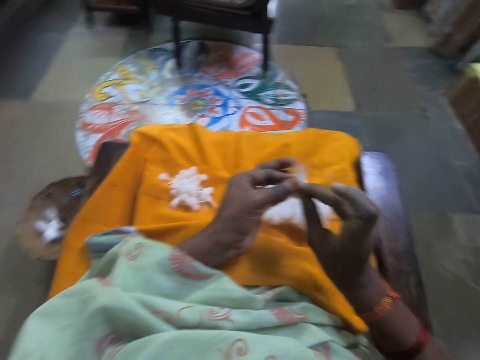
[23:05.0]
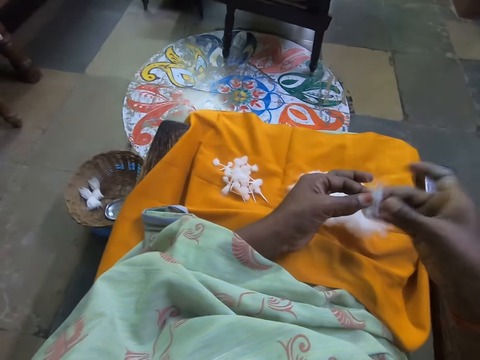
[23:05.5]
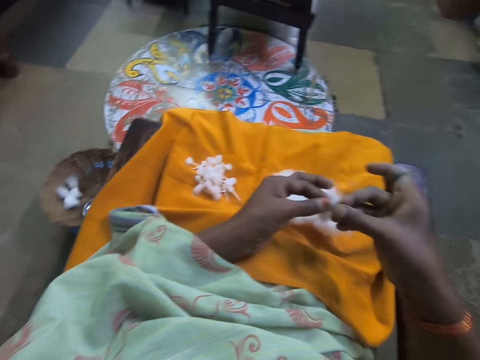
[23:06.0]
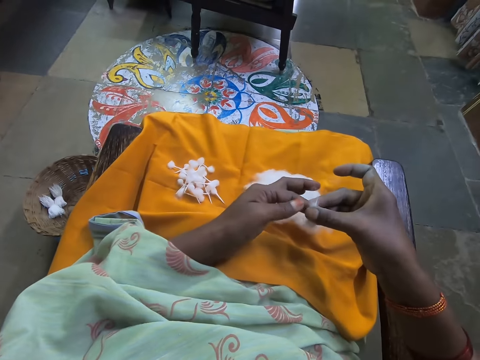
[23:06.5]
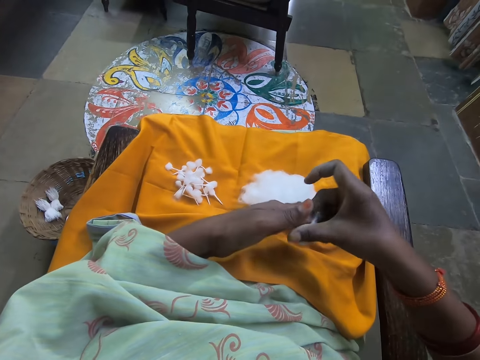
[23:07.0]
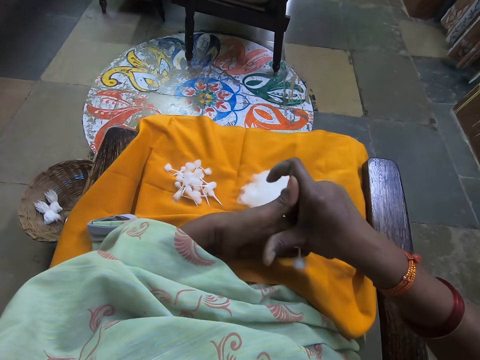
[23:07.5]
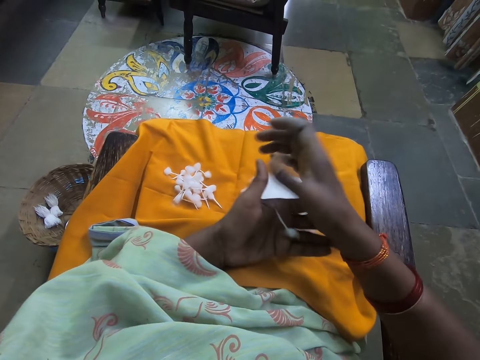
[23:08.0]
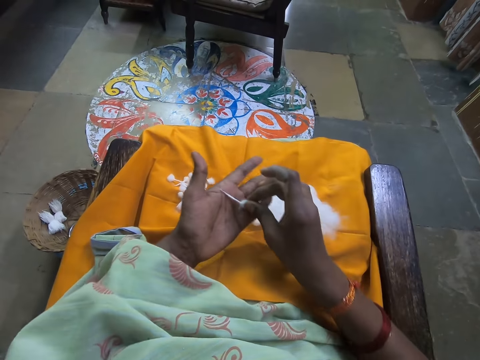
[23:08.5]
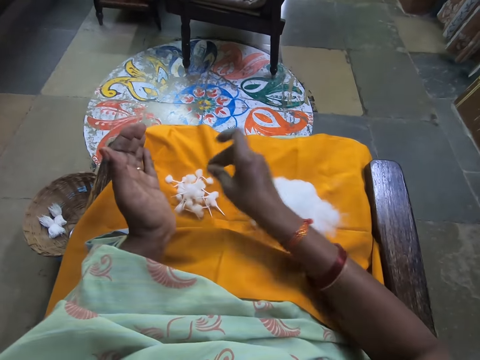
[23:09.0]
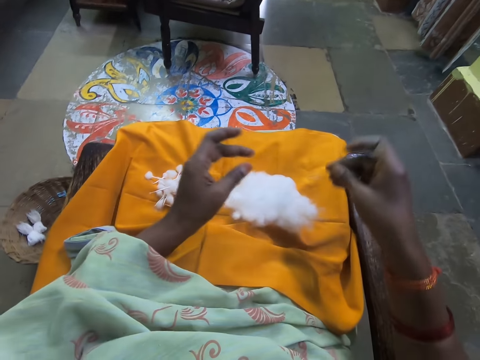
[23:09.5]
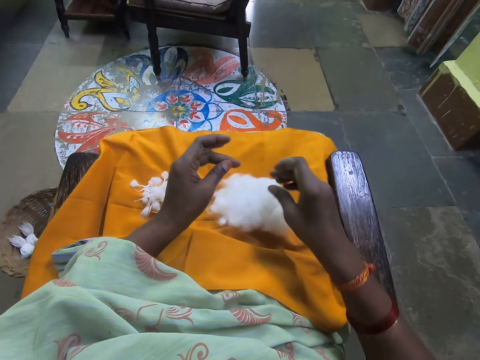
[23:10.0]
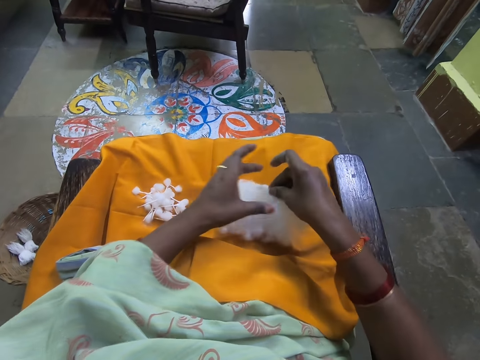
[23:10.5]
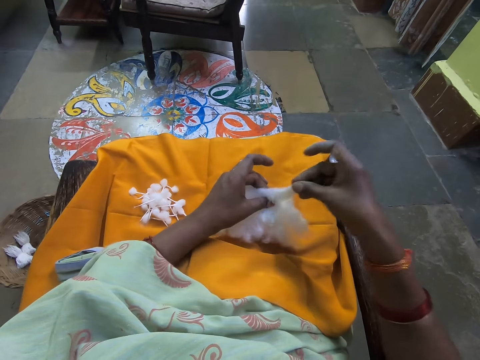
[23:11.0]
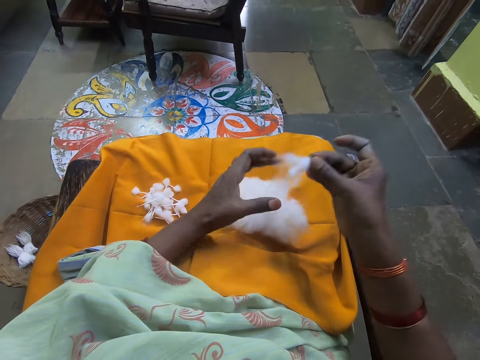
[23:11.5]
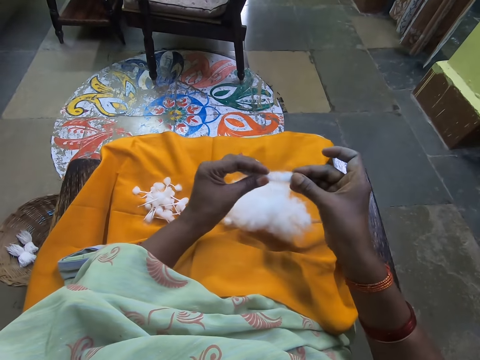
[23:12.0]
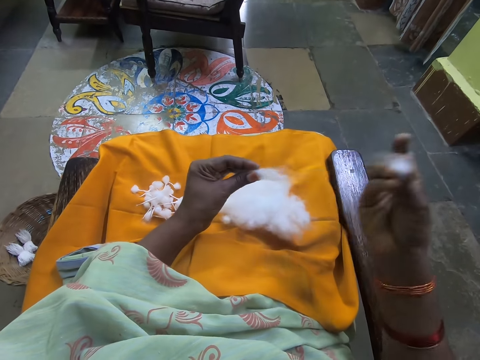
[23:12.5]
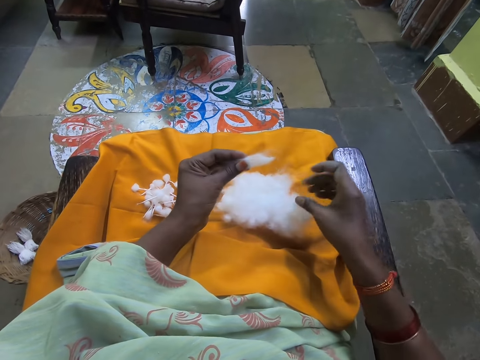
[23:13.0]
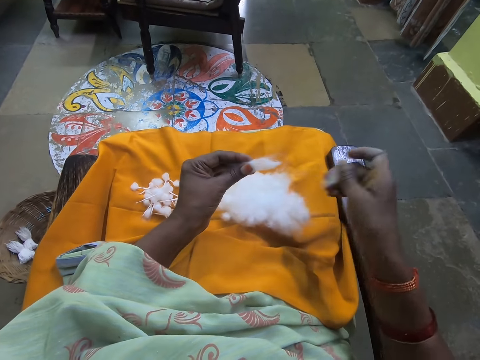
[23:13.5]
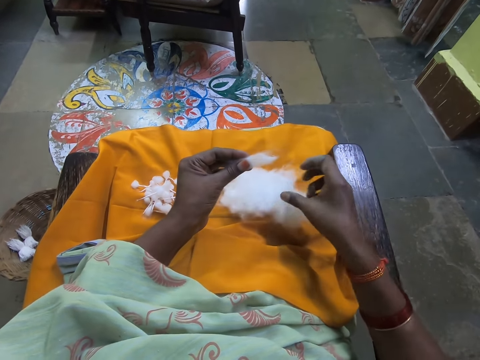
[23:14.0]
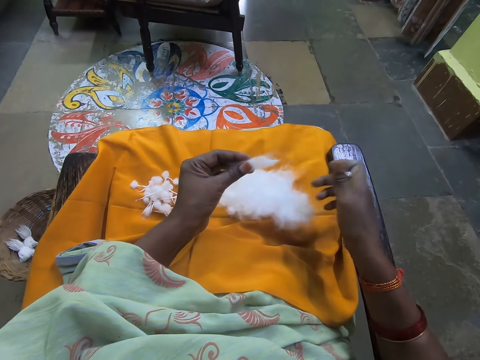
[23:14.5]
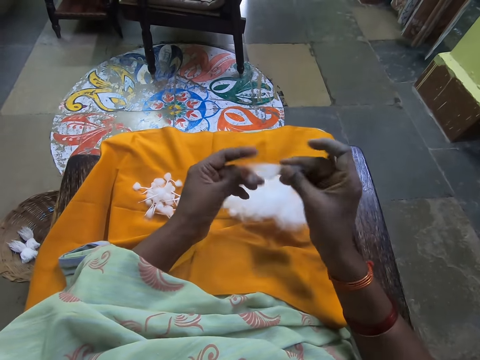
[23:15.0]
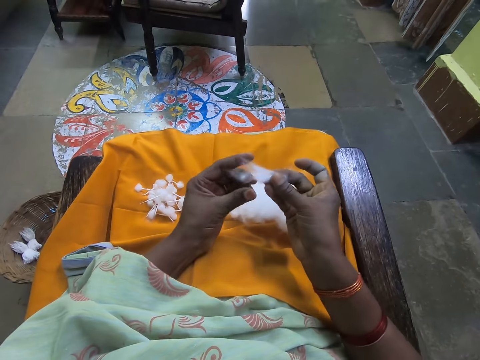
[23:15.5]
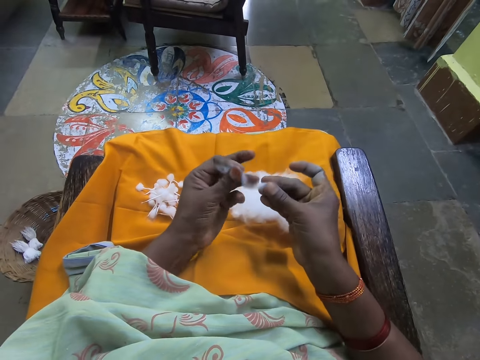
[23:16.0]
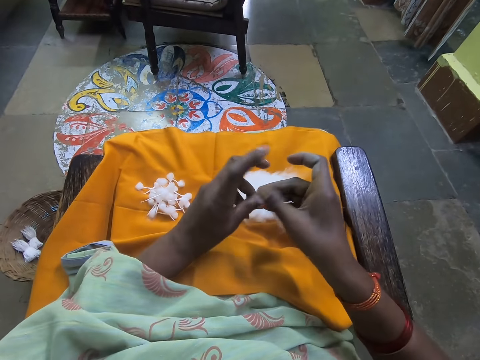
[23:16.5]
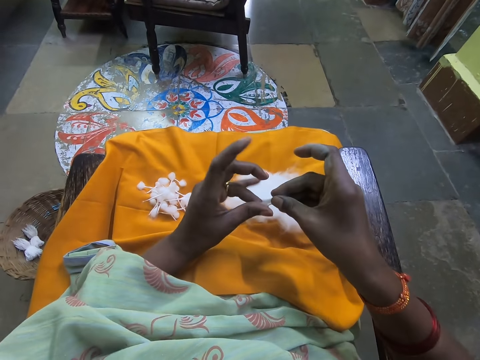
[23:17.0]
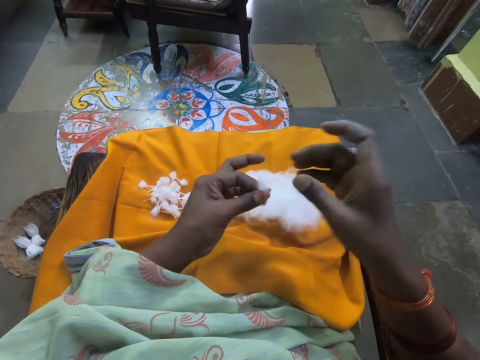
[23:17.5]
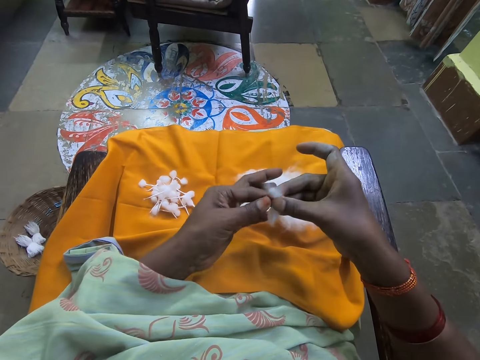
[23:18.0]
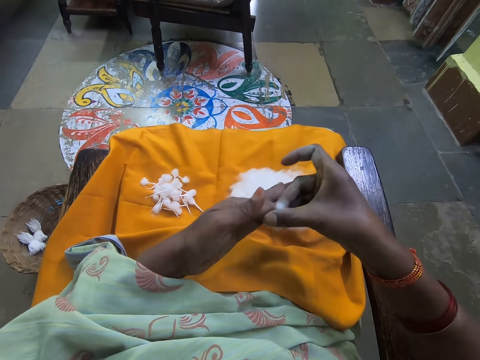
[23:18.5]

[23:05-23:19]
The camera wearer places cotton on the cotton. She rolls the cotton with her hands. She places the cotton on her legs with her right hand. She places the cotton on the other hand. She picks cotton from the ball of cotton on her legs with her right hand. She pinches the cotton with her hands. She cuts cotton with her right hand from the piece of cotton in her left hand. She aligns the cotton with both hands. She places the cotton on the ball of cotton with her right hand. She rolls the cotton with her hands. She adjusts the cotton with both hands. She folds the cotton with her hands.

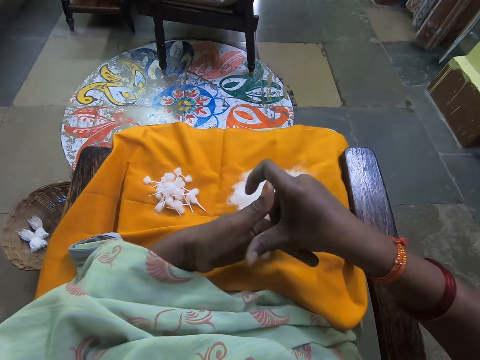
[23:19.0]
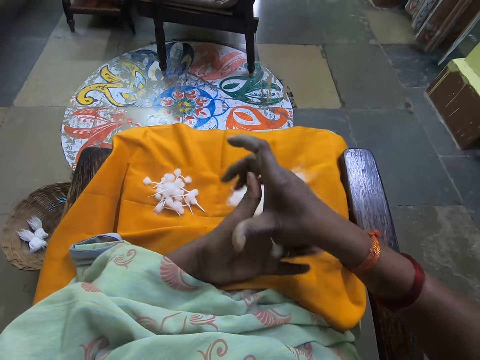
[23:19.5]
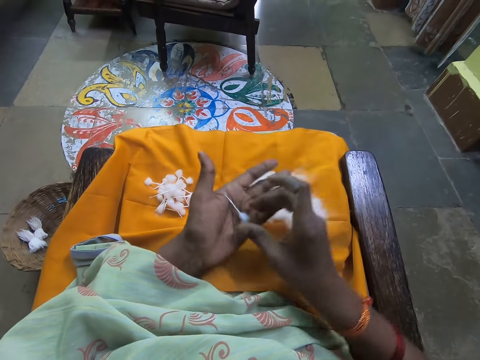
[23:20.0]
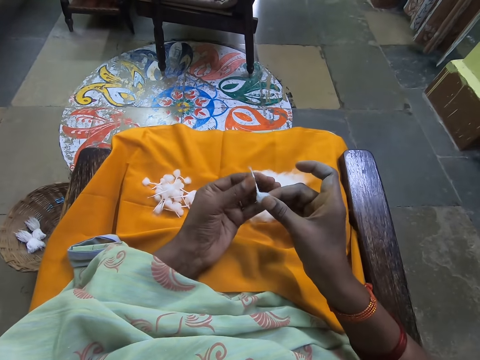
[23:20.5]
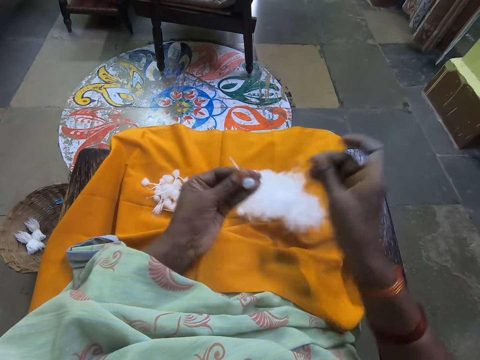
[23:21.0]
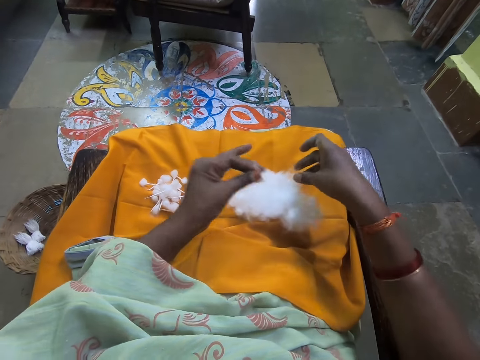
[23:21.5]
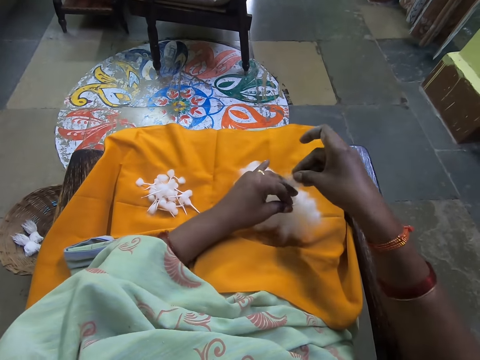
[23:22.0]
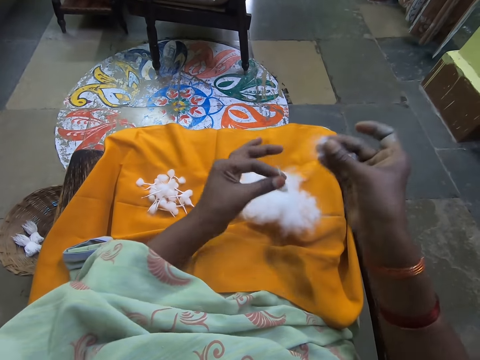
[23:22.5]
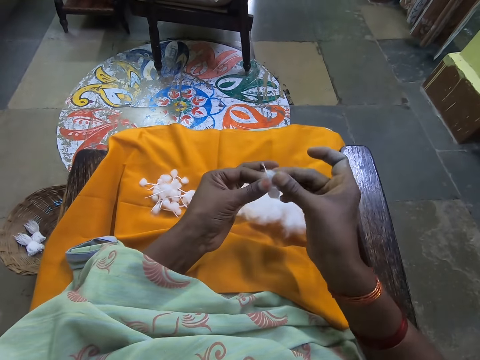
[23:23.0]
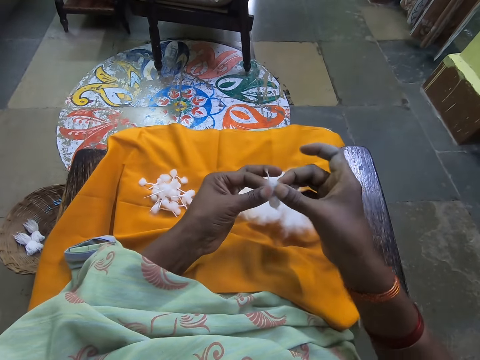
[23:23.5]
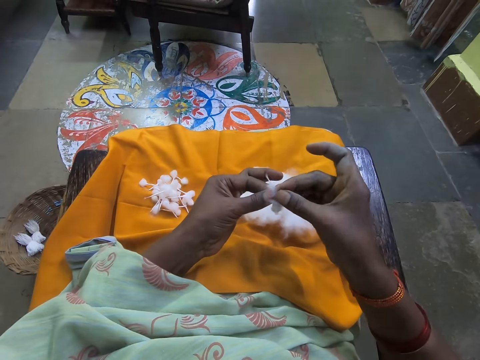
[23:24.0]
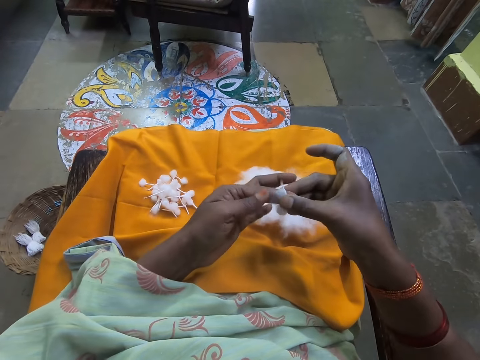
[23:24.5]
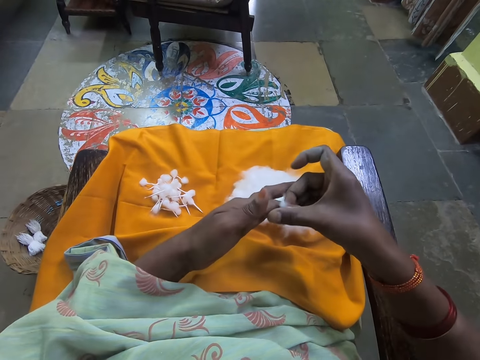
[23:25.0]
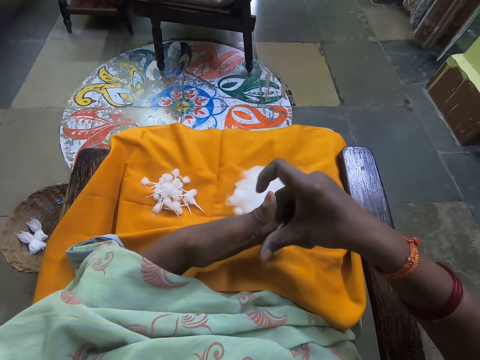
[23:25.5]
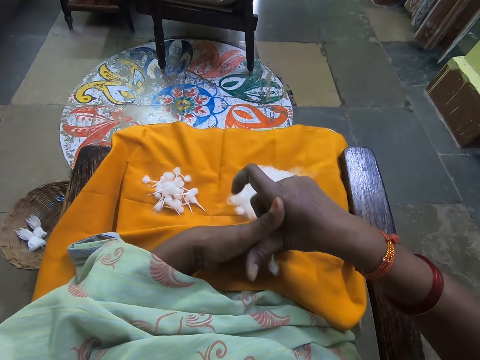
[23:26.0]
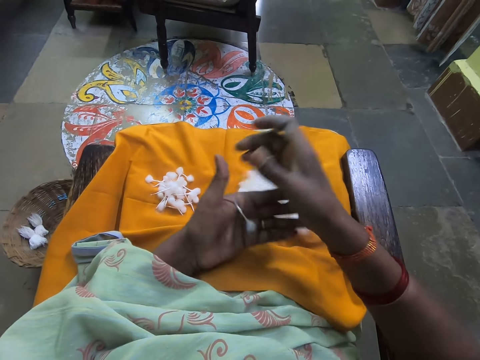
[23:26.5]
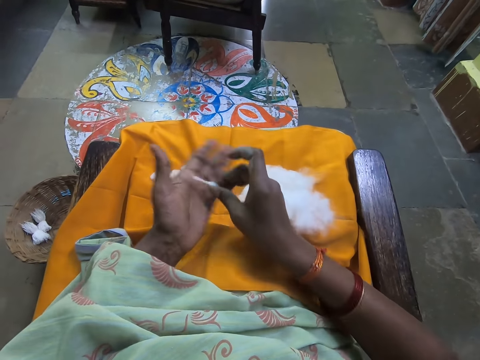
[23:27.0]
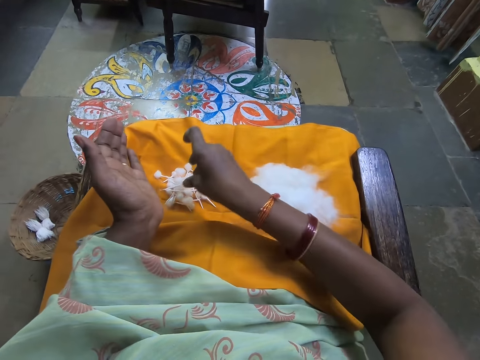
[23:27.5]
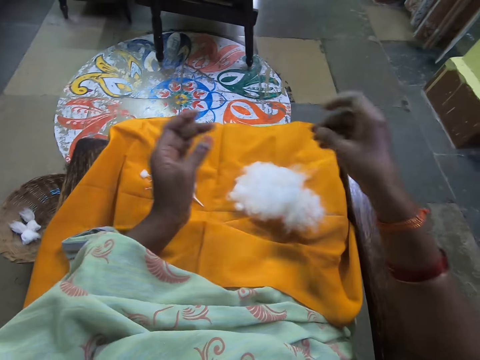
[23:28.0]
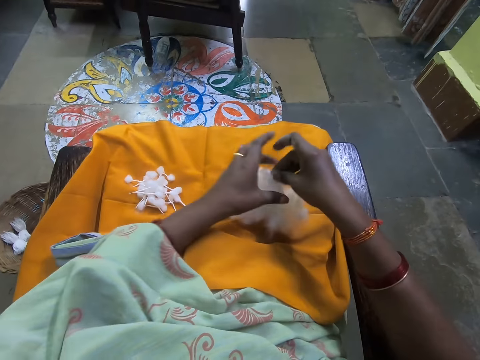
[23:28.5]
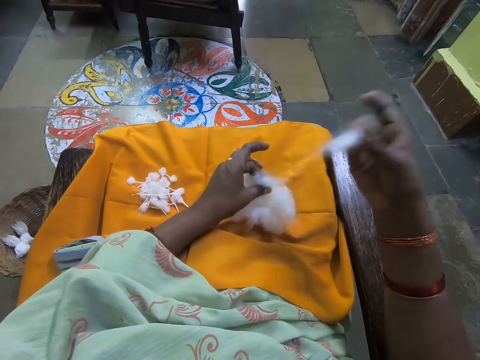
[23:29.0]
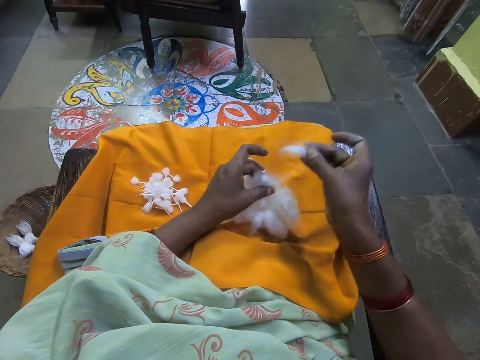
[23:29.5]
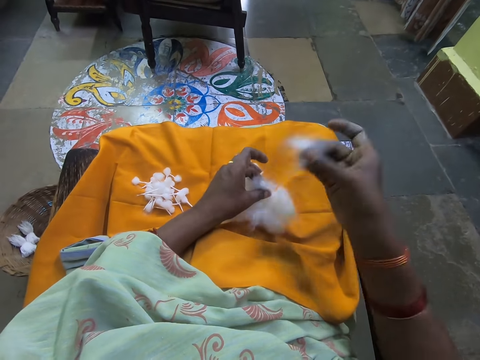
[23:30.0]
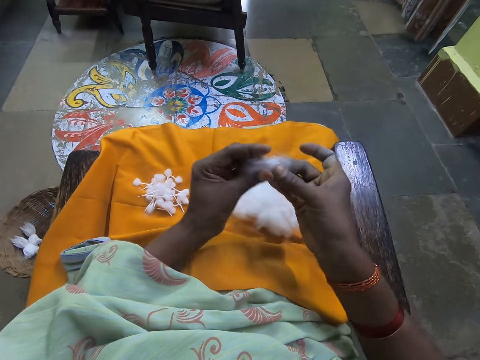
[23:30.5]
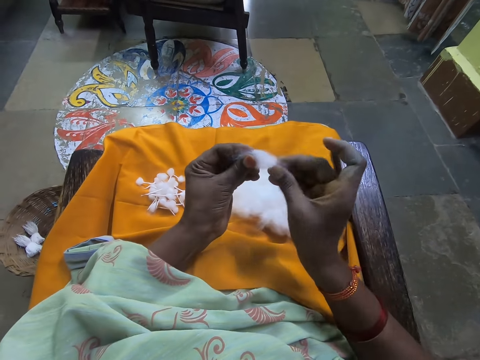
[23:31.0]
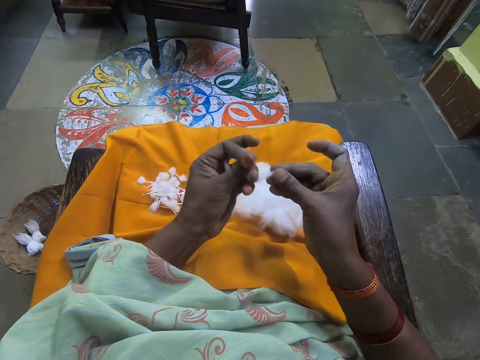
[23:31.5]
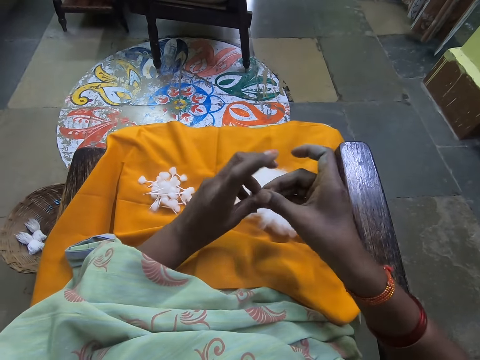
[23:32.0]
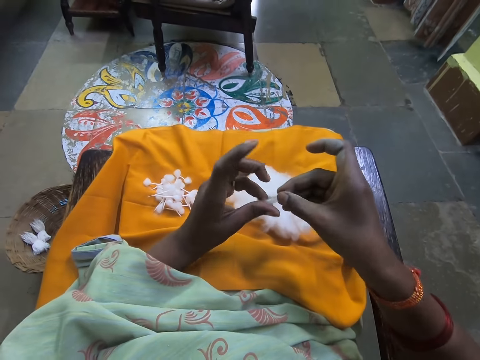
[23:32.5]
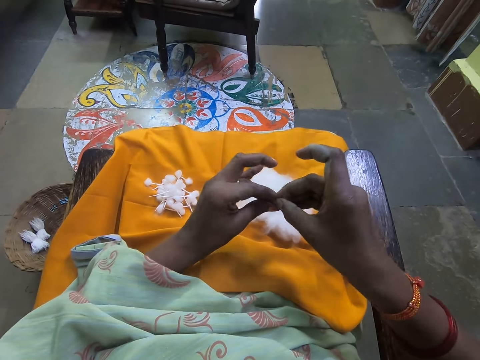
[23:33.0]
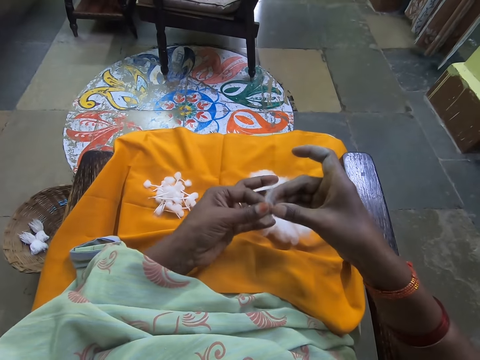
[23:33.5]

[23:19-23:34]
The camera wearer rolls cotton with both hands. She holds the cotton with her left hand. She places the cotton on the other hand. She picks cotton from the ball of cotton on her legs with her right hand. She pinches the cotton with her hands. She rolls the cotton with her hands. She fixes the cotton to the cotton. She places the cotton on her legs with her right hand. She places the cotton on the other hand. She picks cotton from the ball of cotton on her legs with her right hand. She pinches the cotton with her hands. She rolls the cotton with her hands. She holds the cotton with both hands. She folds the cotton with her hands.
